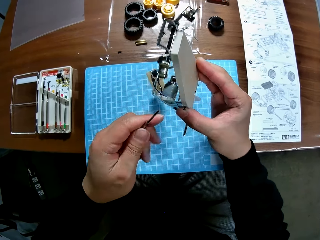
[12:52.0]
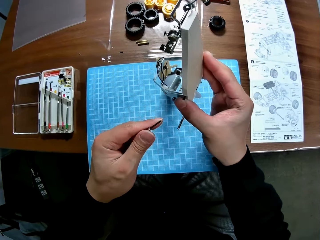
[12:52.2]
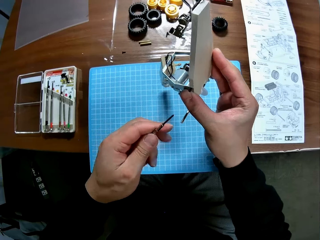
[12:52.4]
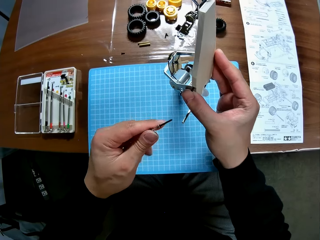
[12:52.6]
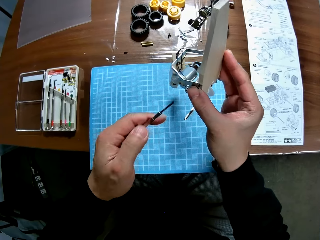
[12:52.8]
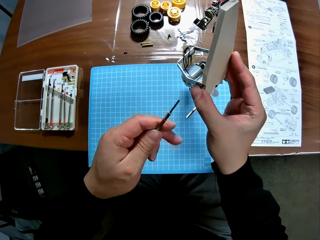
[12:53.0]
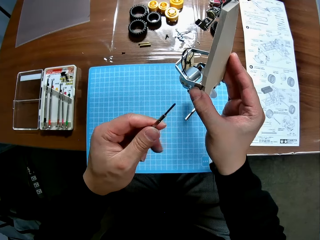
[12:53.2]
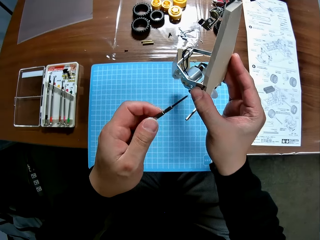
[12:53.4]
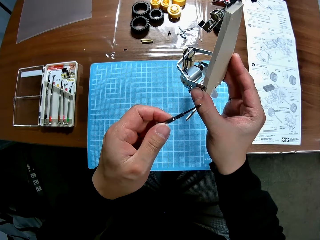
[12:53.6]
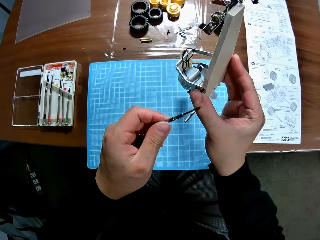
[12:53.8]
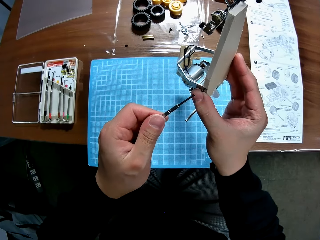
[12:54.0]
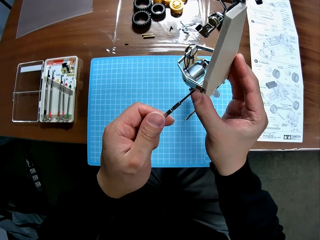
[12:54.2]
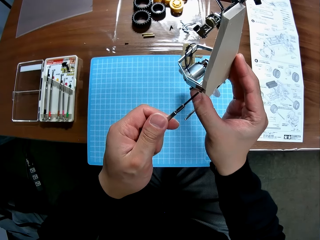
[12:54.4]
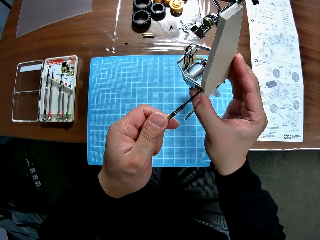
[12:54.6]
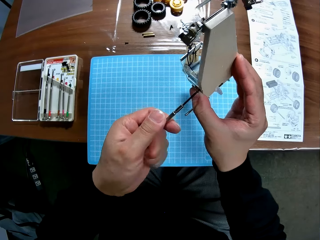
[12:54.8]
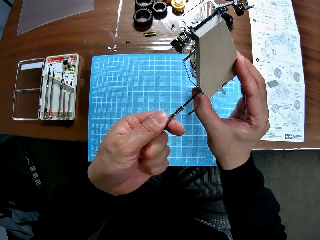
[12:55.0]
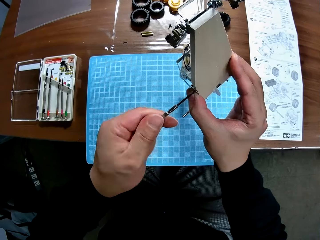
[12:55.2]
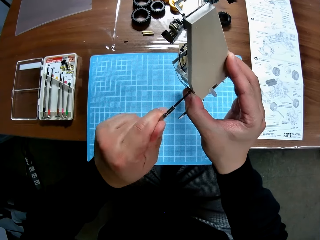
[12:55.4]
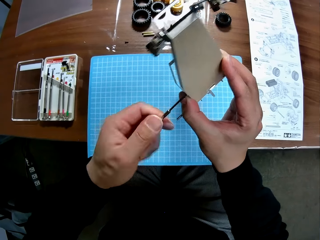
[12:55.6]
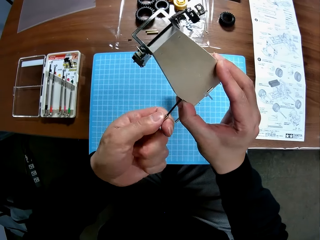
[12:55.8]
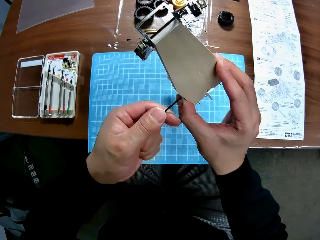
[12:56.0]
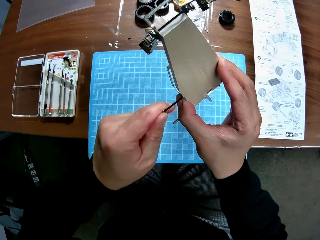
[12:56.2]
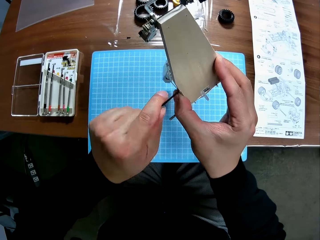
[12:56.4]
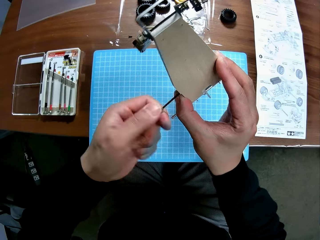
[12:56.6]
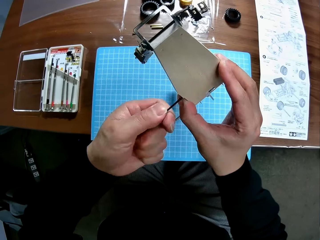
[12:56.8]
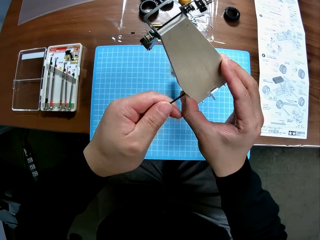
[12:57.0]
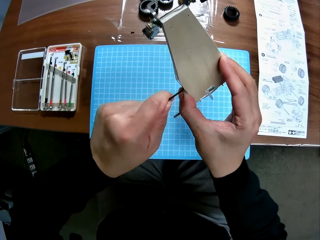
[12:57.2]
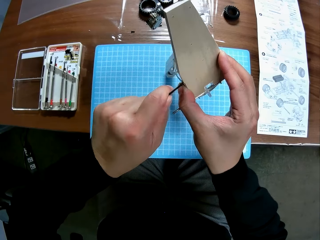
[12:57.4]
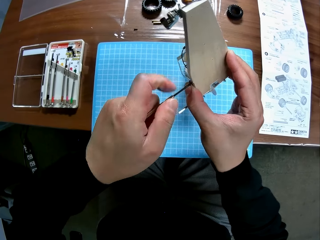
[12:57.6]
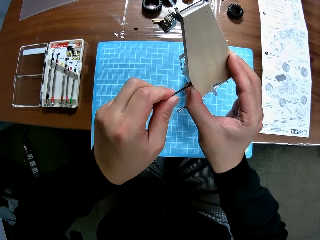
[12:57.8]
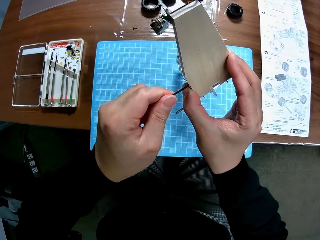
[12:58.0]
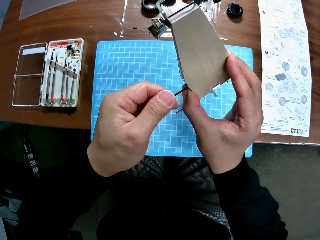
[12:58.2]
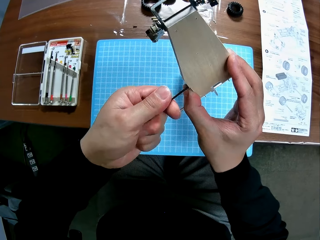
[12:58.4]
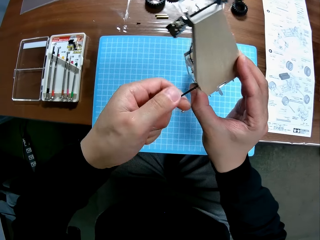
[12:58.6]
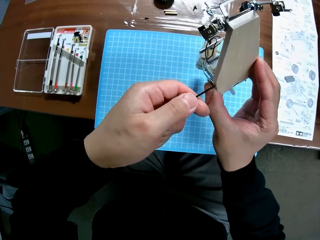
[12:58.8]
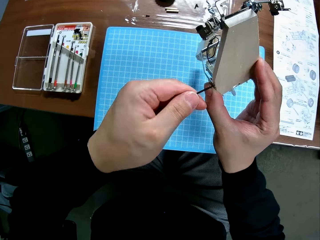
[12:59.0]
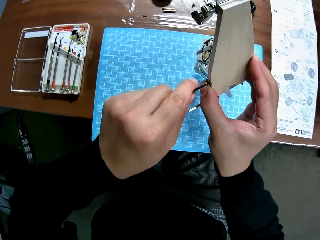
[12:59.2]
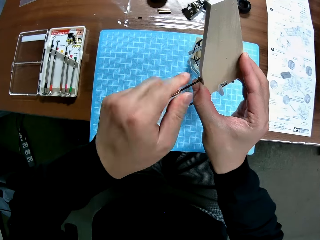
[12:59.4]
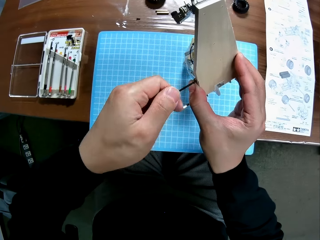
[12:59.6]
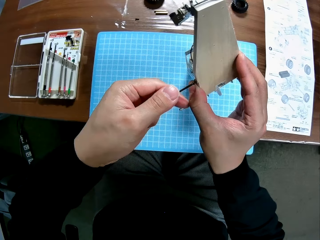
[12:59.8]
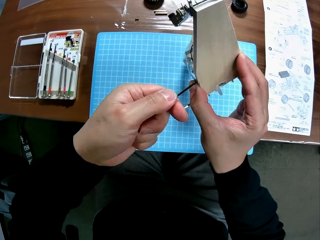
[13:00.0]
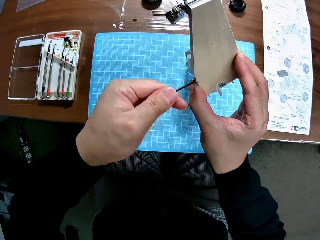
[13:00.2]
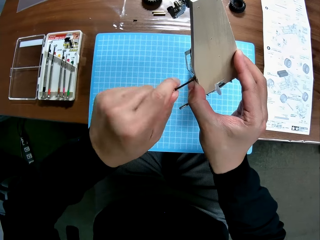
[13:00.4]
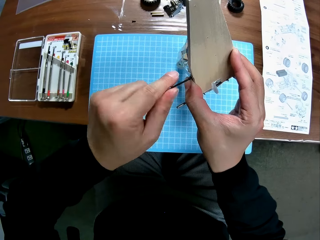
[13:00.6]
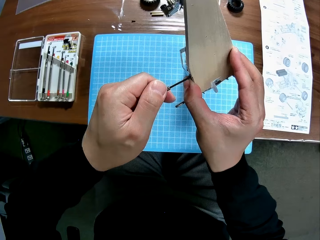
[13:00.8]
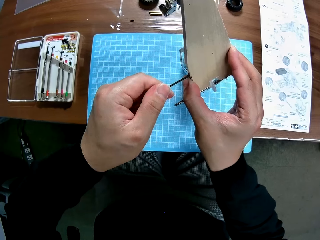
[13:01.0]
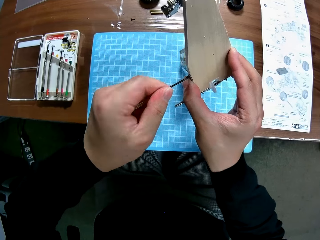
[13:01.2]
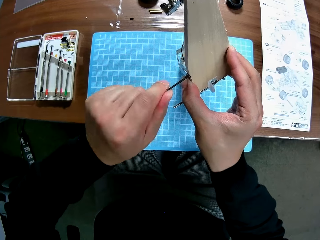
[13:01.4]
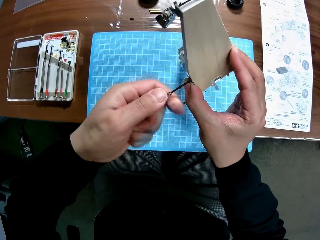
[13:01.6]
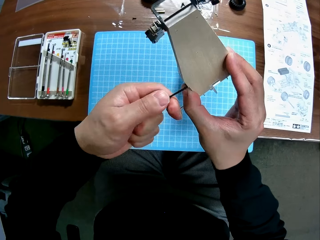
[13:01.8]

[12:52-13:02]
The camera wearer continues screwing the toy car engine with the screwdriver.

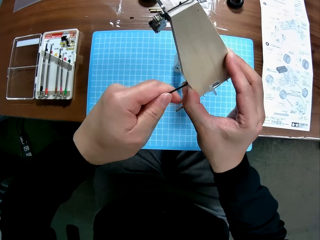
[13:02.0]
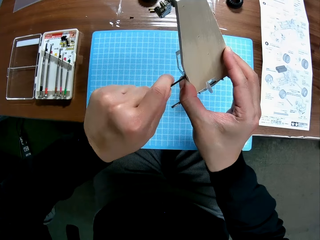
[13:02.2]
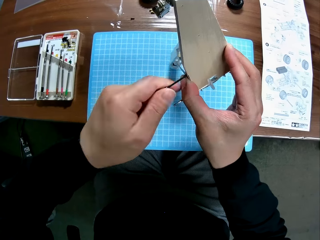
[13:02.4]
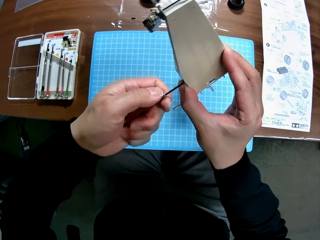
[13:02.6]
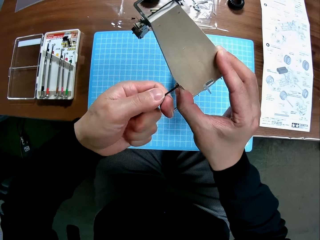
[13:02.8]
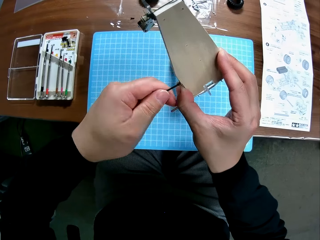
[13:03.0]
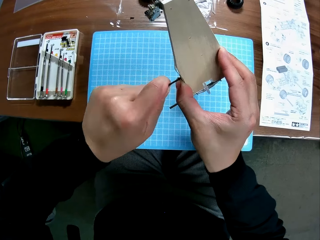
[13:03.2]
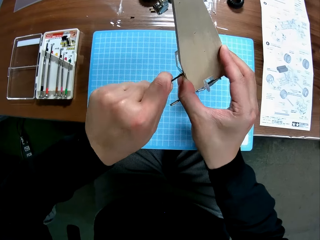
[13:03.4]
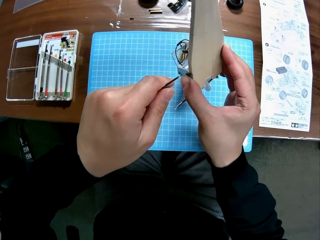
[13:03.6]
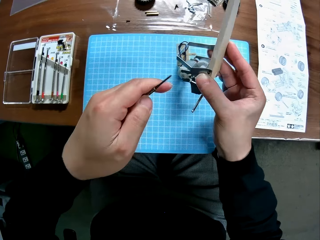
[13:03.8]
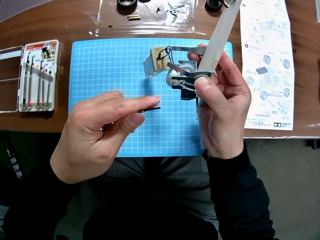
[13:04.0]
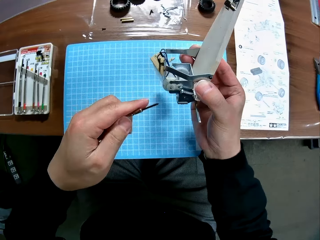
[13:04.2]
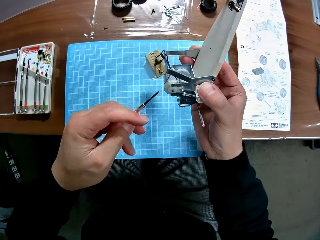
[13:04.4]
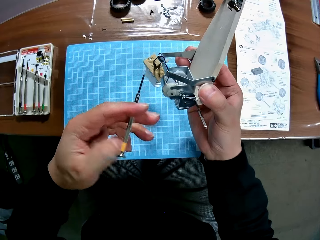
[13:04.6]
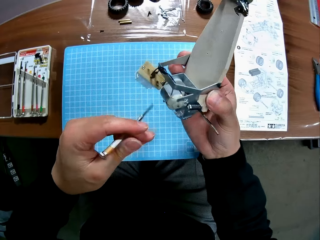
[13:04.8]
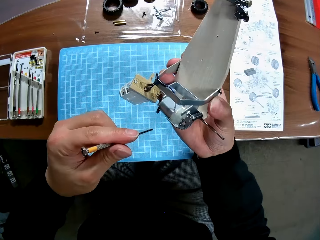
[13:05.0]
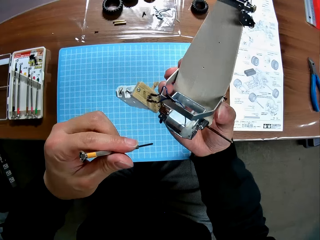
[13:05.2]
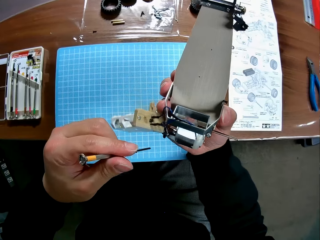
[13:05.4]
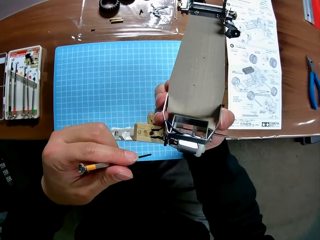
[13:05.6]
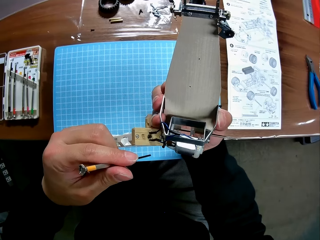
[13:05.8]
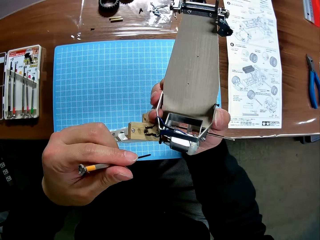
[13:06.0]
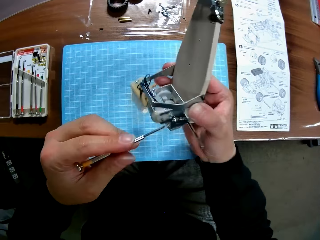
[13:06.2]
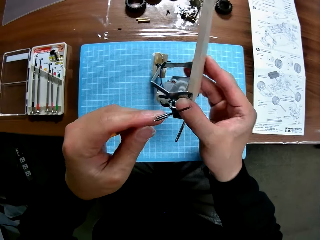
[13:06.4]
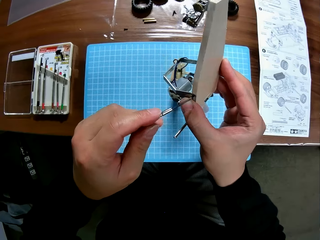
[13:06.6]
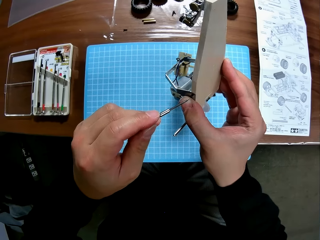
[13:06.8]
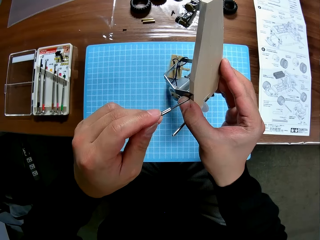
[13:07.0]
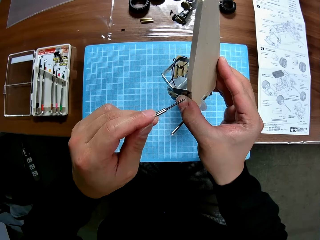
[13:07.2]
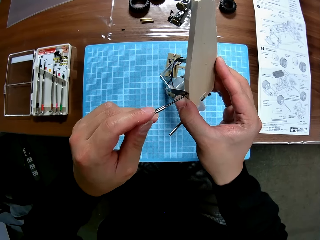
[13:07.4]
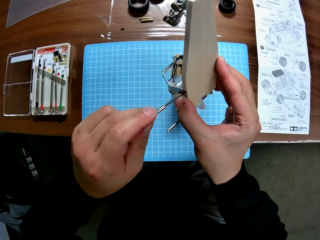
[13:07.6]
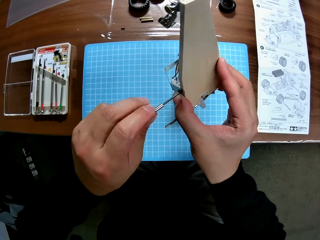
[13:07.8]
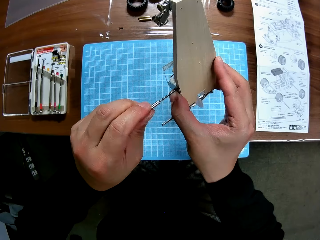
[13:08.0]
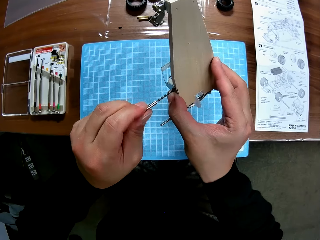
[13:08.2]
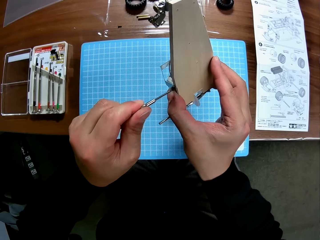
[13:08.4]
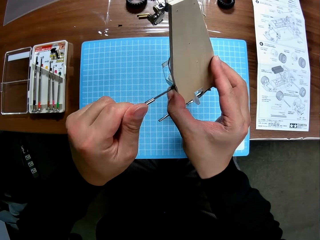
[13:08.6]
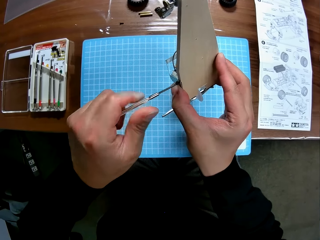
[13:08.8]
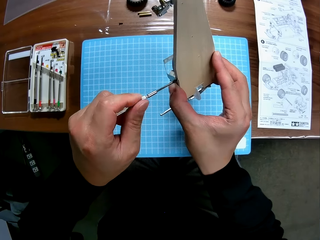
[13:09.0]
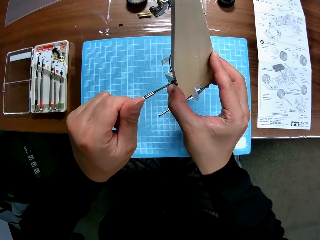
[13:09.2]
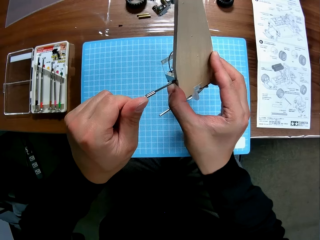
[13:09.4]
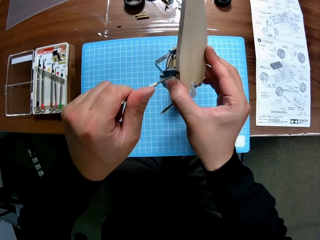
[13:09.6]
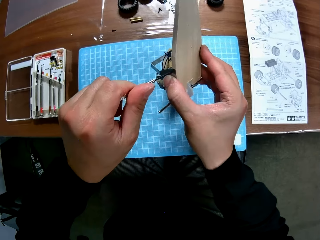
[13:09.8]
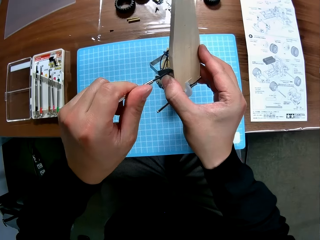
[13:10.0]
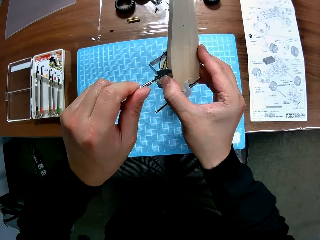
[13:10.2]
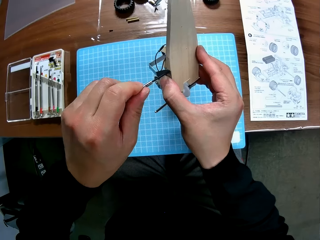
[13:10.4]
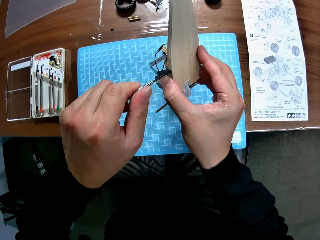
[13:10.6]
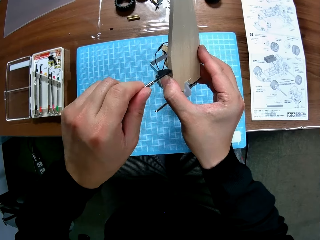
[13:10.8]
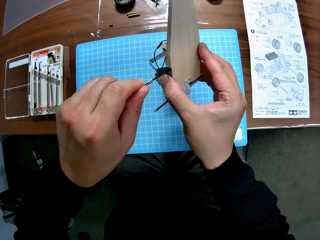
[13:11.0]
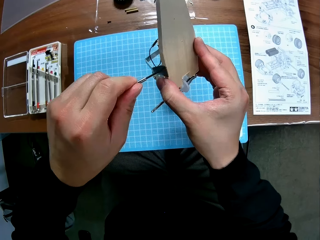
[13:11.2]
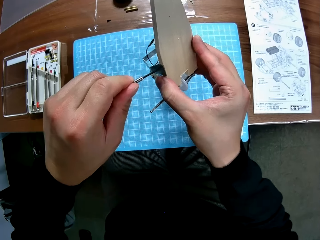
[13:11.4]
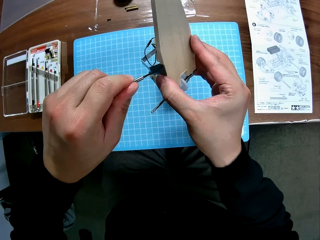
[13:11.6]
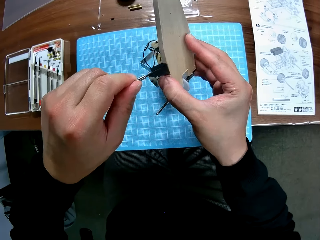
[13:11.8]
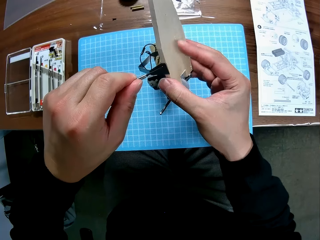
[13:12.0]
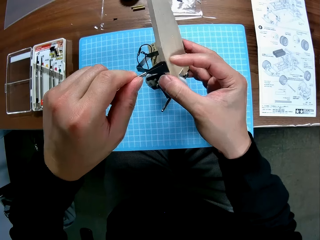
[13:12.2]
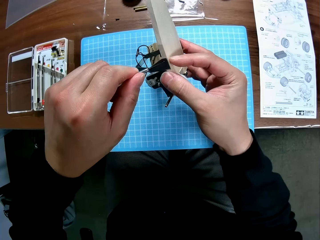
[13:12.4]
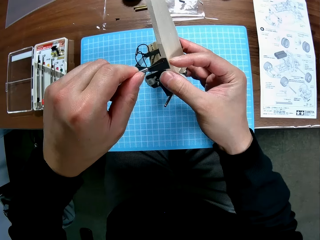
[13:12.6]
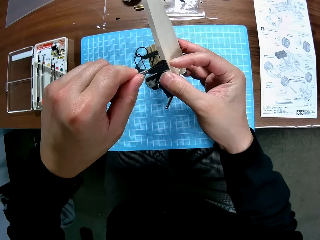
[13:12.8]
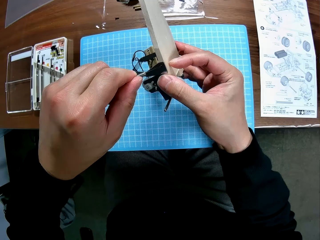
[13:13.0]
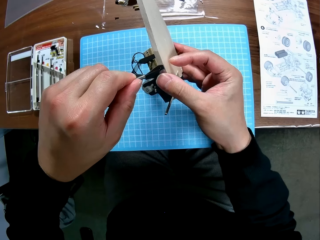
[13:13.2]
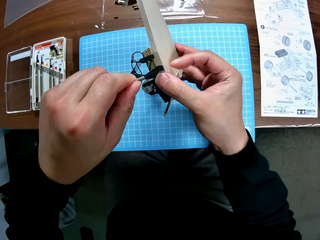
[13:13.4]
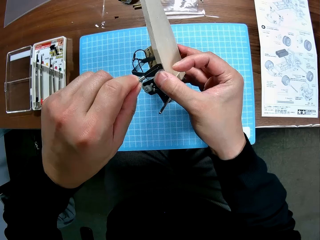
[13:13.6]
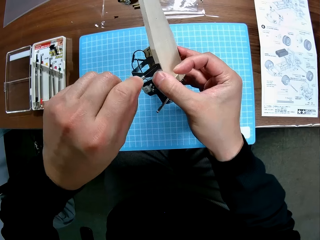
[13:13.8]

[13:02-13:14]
The camera wearer looks at the toy car engine in his right hand. He continues screwing the toy car engine with the screwdriver.
